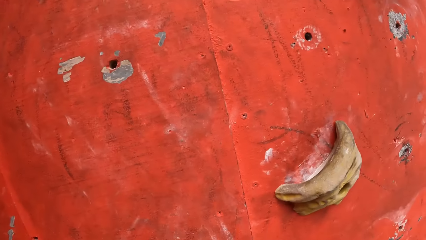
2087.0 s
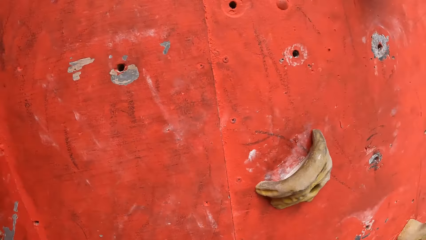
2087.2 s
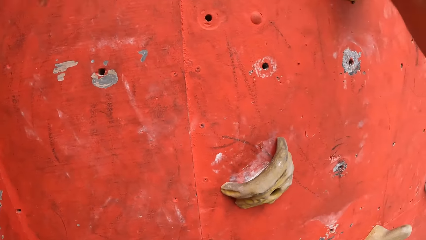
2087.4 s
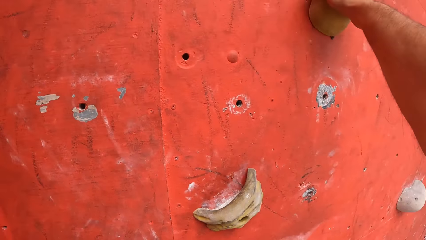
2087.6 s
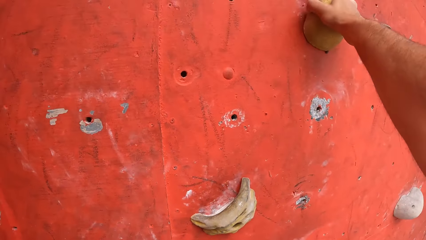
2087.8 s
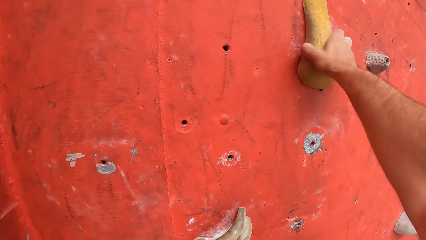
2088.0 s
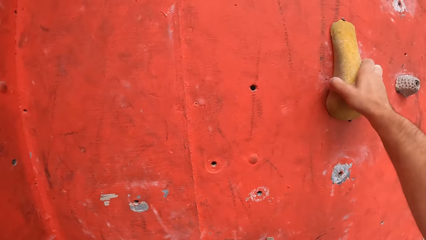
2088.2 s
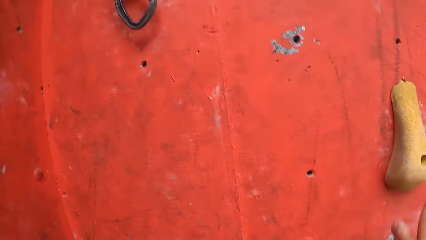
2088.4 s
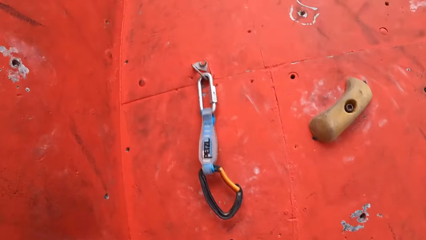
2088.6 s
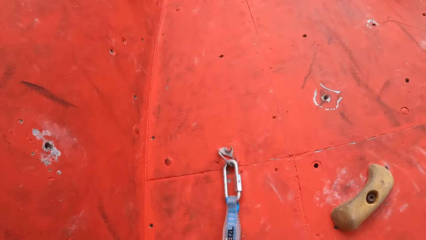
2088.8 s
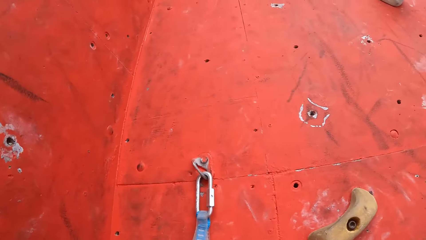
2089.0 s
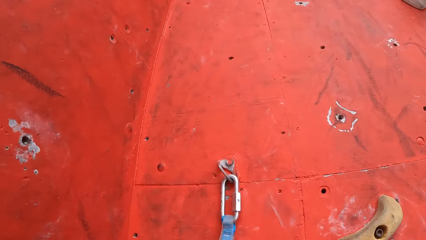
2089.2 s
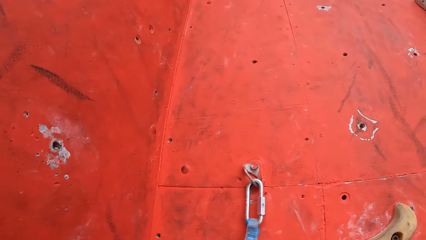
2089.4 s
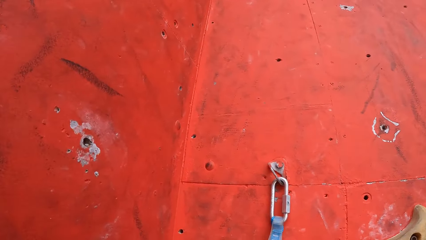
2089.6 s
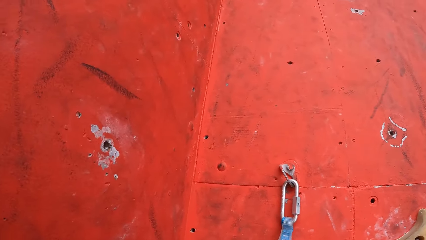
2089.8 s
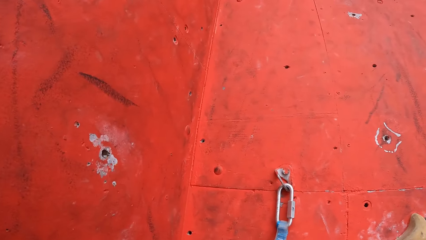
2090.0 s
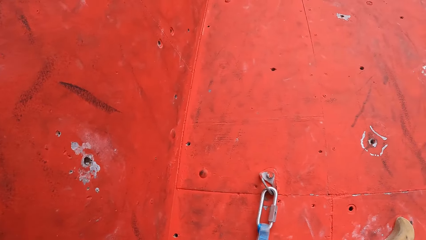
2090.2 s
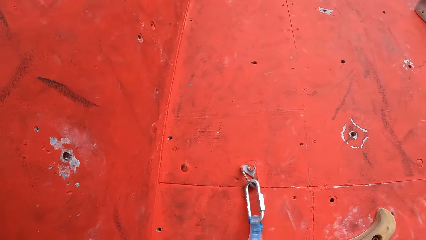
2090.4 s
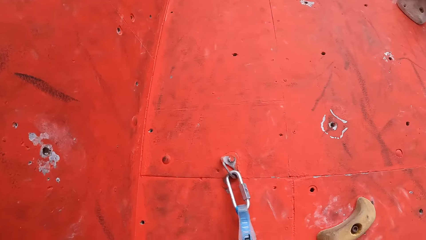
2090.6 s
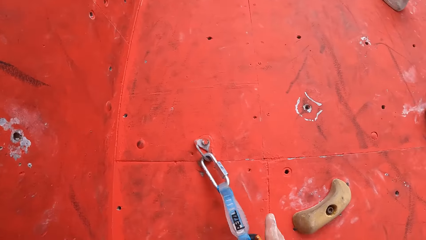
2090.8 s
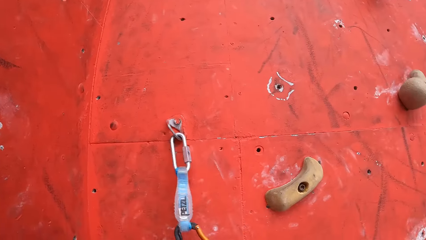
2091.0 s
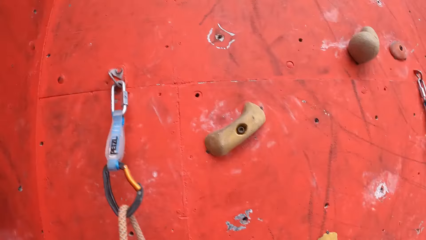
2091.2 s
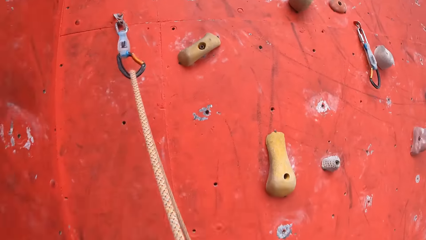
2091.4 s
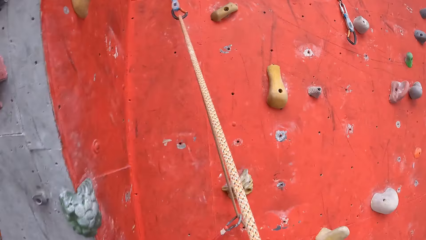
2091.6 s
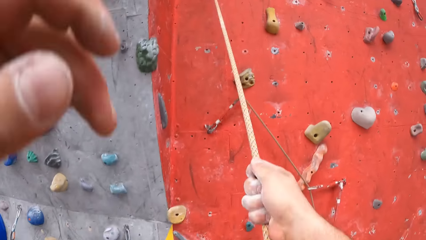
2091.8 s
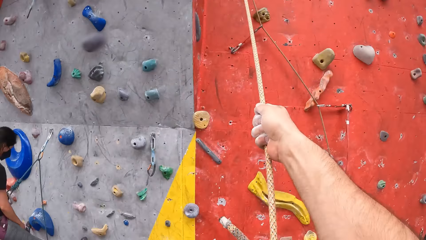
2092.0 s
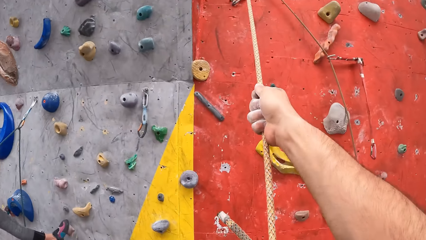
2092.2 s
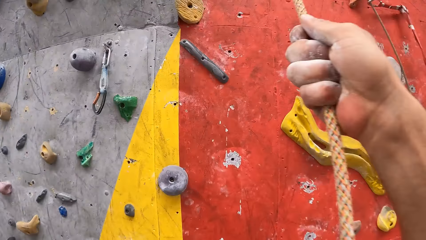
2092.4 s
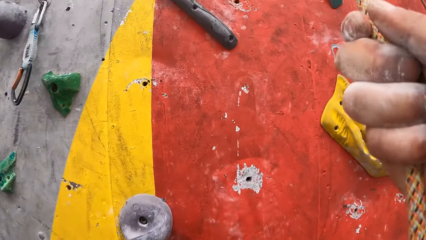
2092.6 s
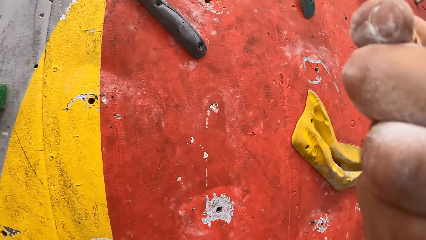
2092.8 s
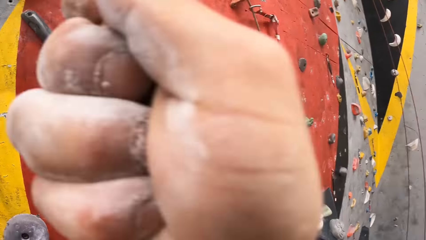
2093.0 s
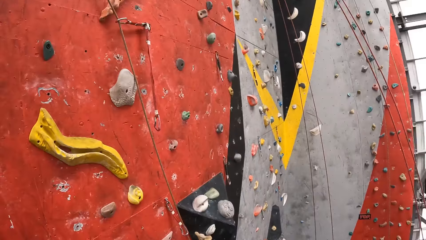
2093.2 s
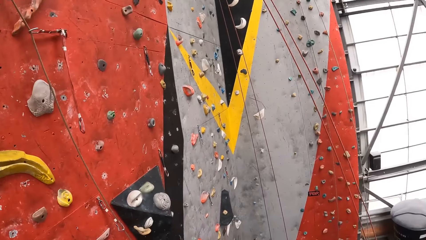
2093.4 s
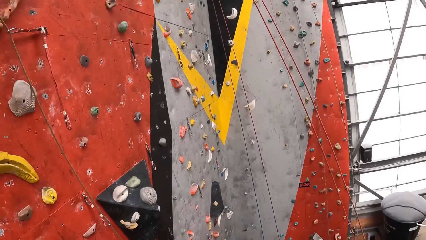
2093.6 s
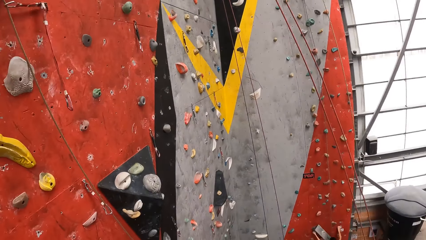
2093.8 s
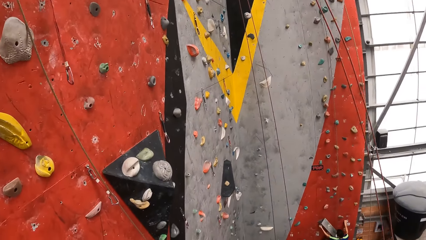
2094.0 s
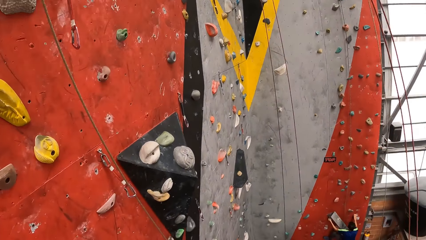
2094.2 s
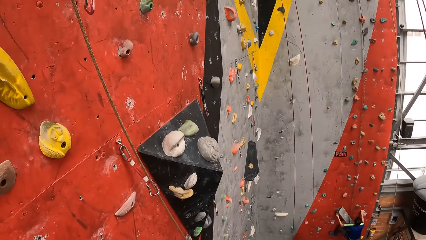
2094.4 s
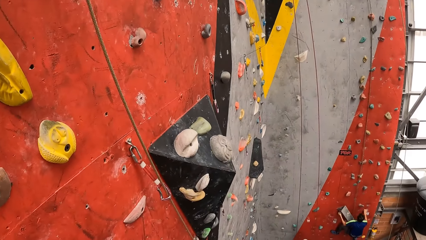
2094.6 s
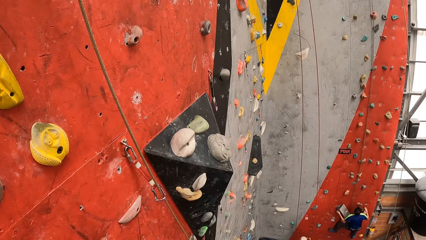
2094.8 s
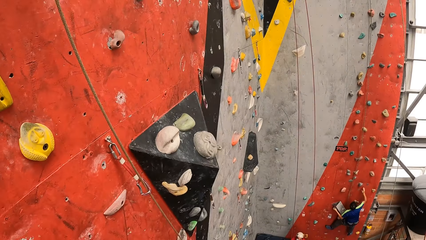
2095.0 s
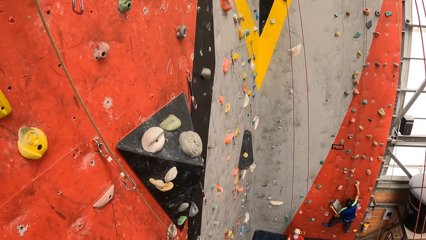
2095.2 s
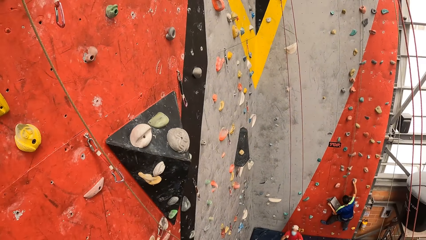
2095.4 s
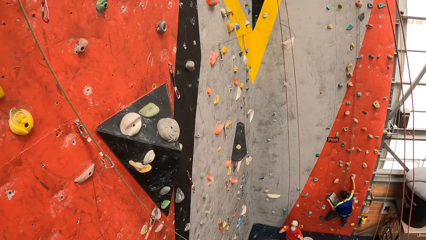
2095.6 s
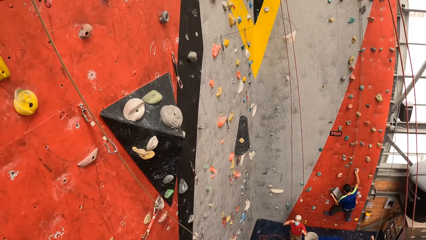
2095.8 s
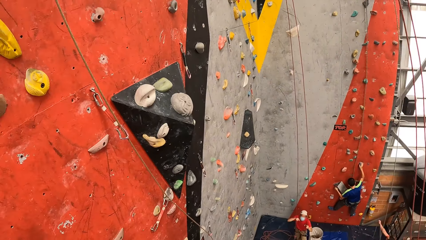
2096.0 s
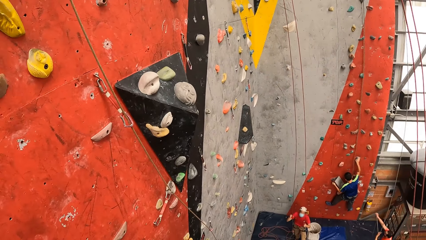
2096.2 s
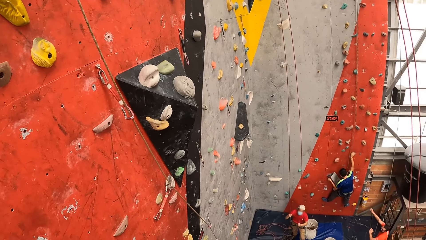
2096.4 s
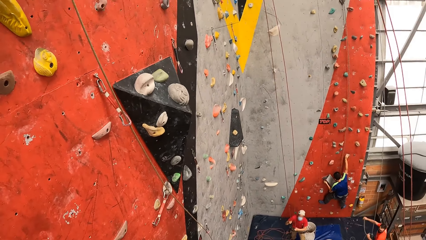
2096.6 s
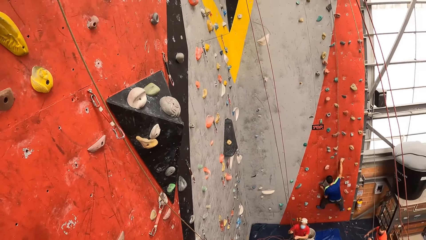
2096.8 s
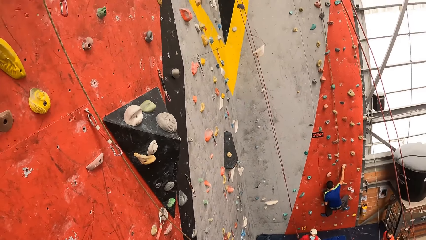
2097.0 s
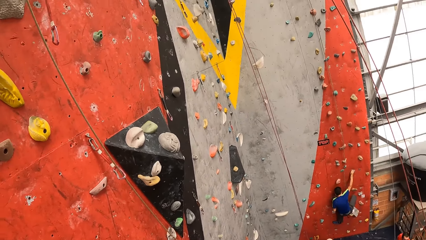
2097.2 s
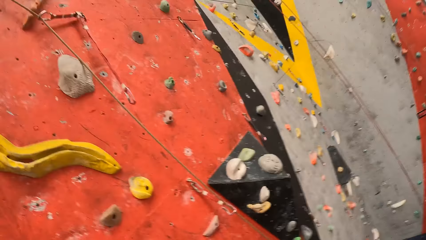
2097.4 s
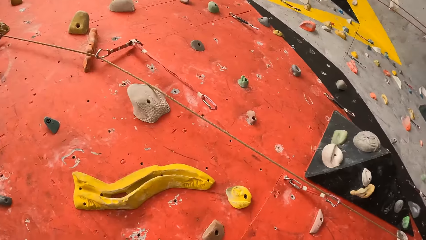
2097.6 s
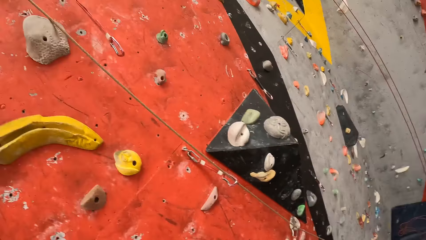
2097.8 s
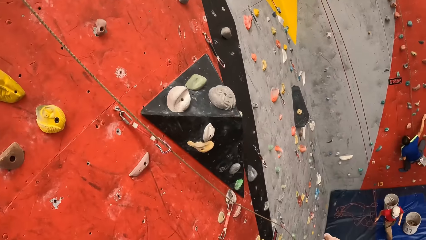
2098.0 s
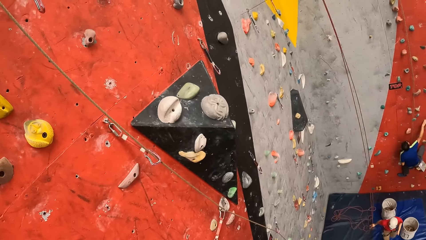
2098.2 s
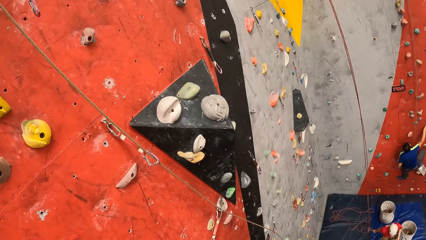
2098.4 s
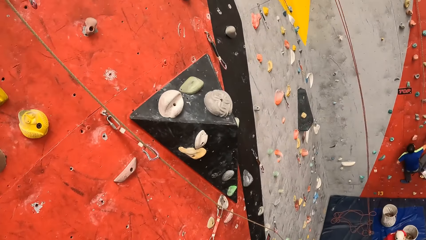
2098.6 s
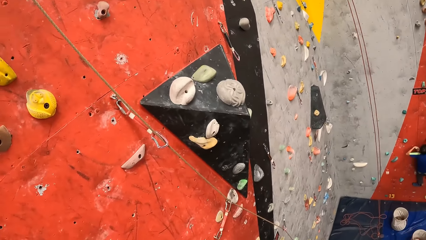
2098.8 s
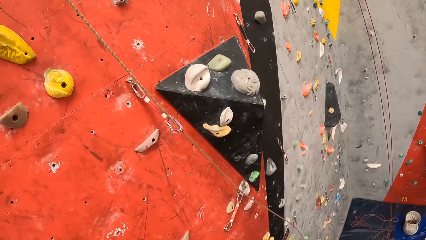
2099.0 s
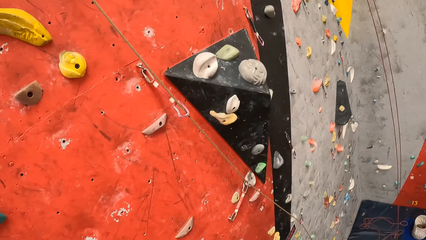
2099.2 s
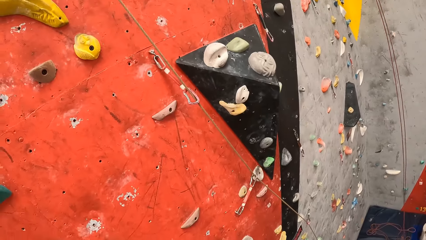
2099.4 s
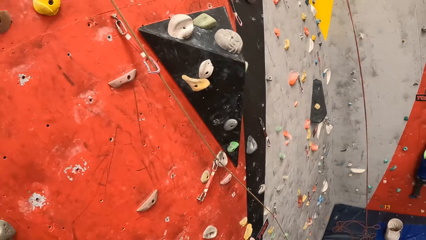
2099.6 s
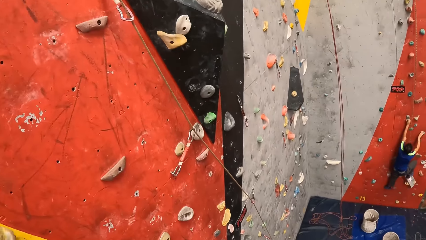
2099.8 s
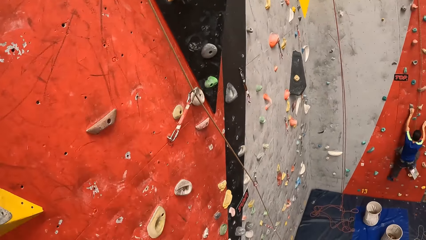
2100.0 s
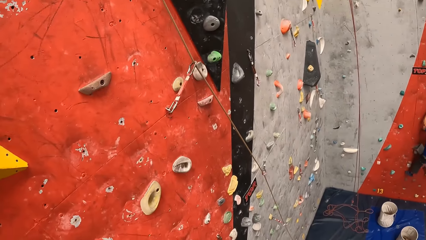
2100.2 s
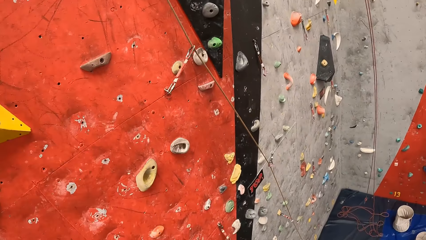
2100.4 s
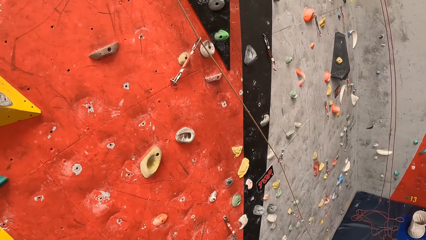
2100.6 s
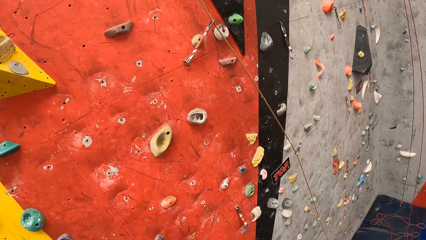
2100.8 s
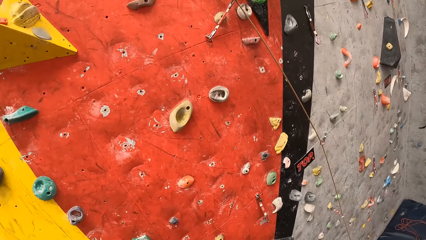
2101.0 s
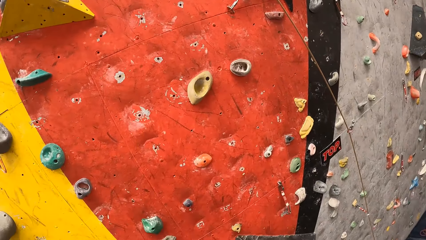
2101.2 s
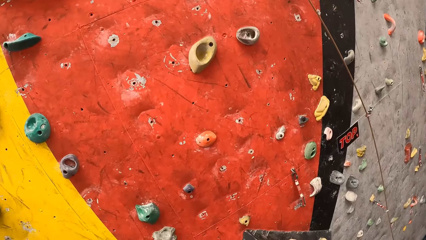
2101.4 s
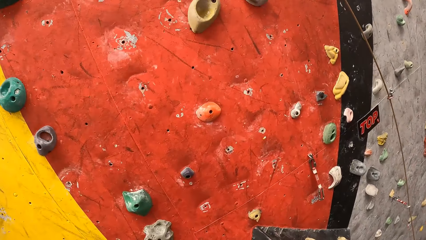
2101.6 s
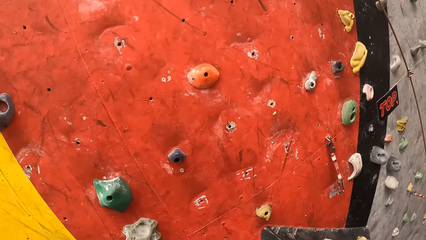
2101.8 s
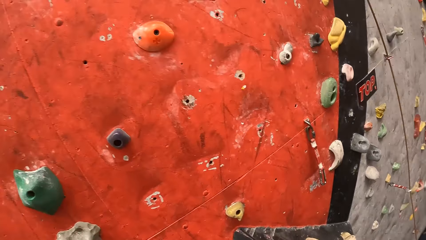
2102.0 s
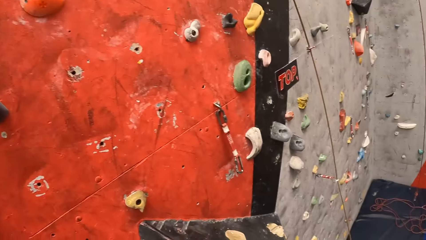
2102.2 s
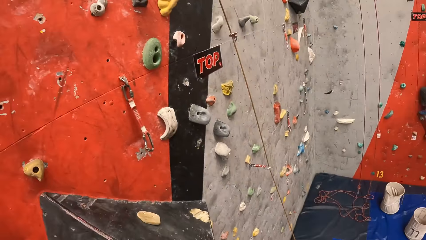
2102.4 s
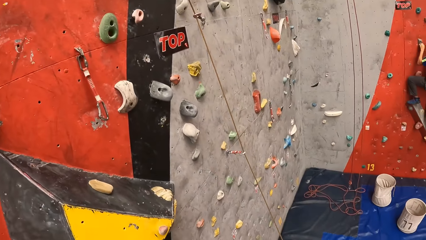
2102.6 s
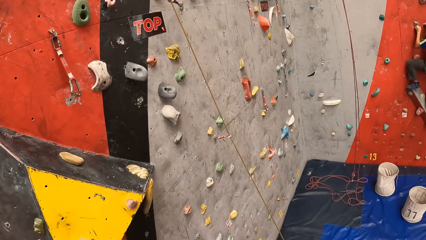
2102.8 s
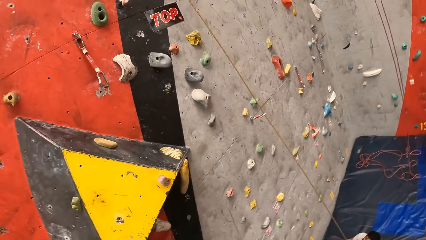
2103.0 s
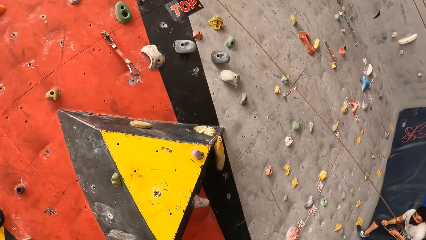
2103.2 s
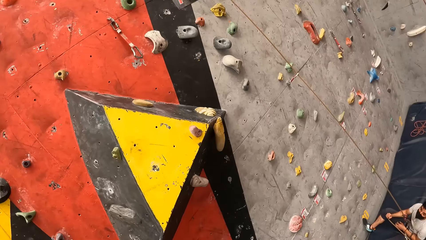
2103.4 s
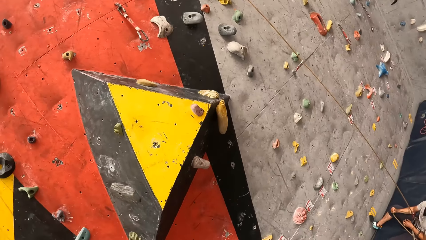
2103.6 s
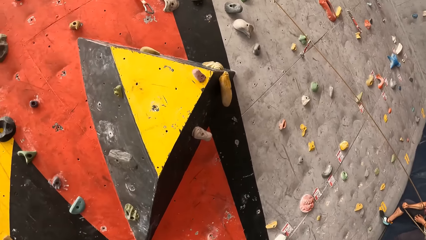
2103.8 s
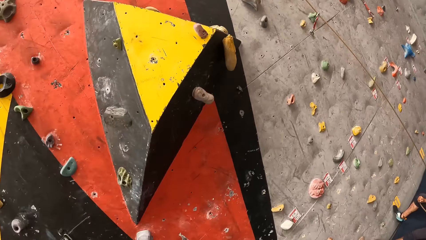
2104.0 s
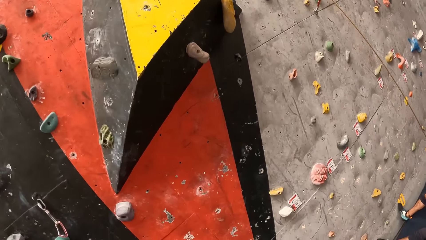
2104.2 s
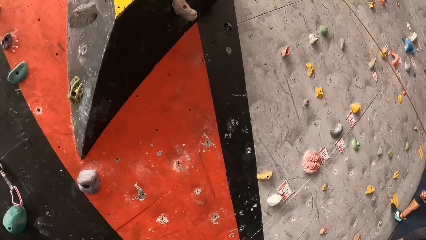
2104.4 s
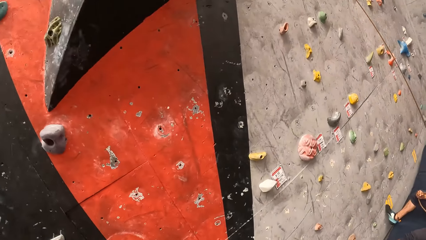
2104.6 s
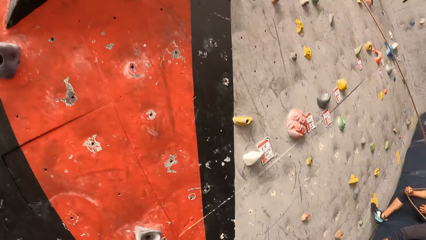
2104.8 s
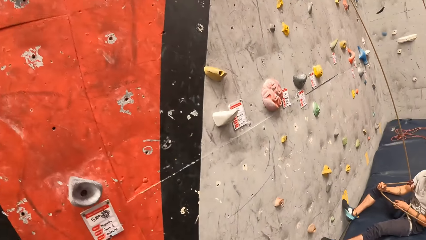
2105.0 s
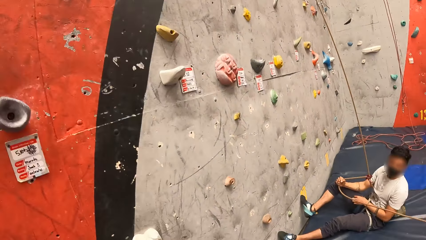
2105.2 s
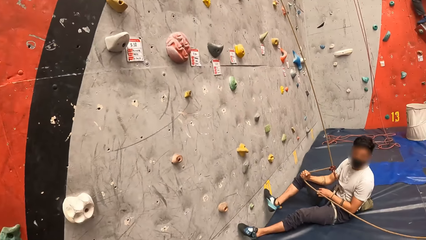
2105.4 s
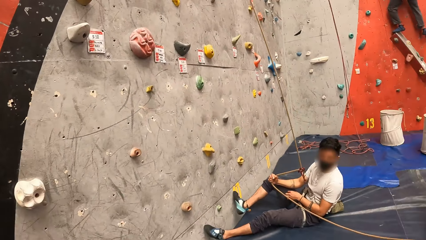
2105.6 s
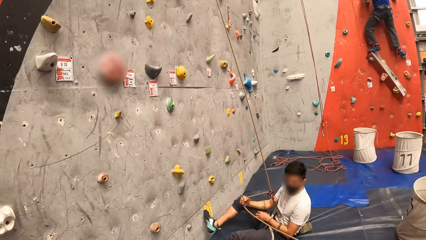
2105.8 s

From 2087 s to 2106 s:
The camera wearer hooks the rope on the climb rope hook. They drop from the rock wall.
